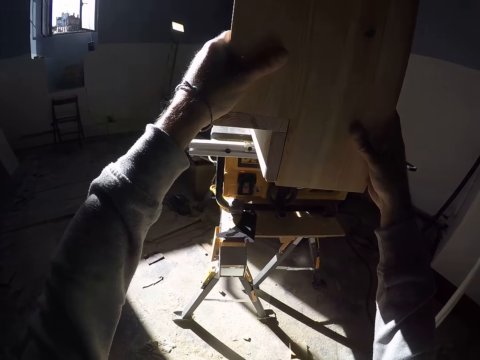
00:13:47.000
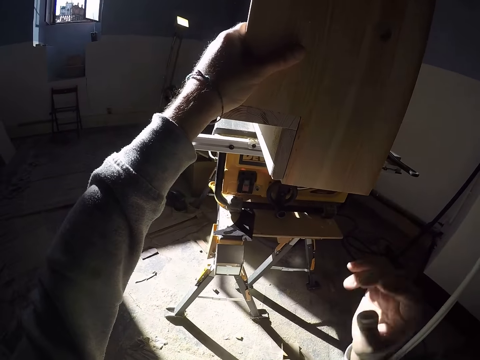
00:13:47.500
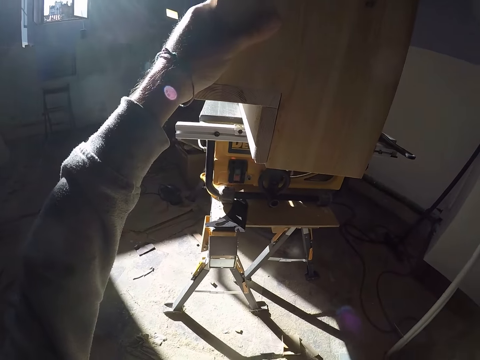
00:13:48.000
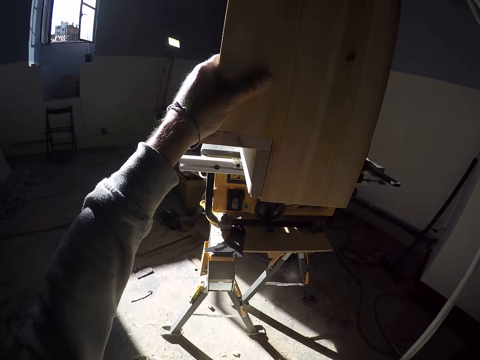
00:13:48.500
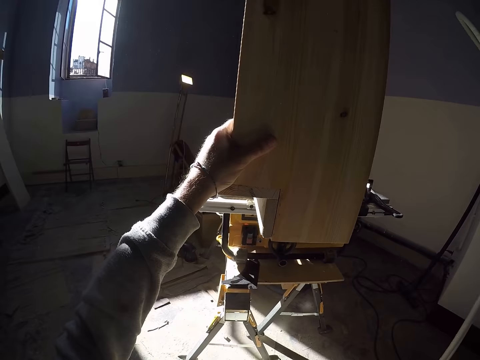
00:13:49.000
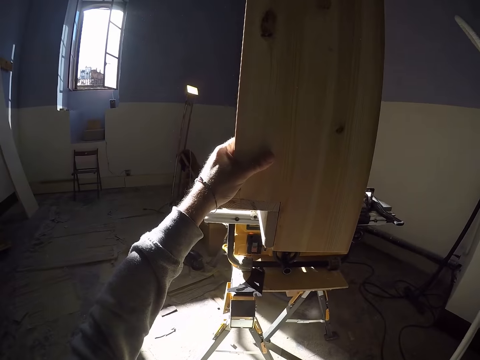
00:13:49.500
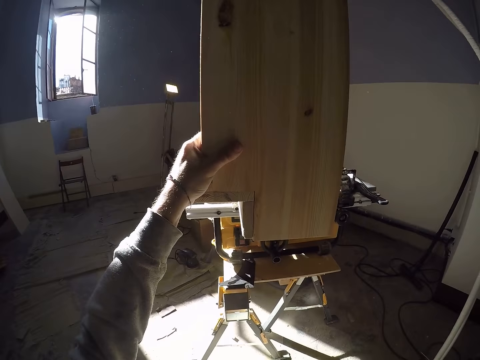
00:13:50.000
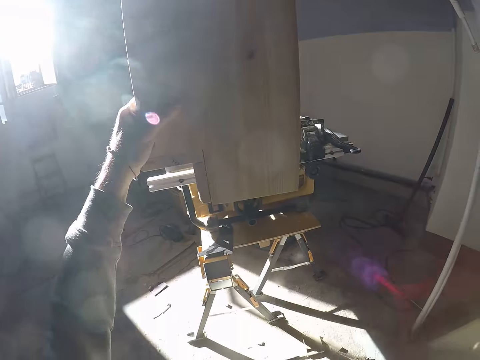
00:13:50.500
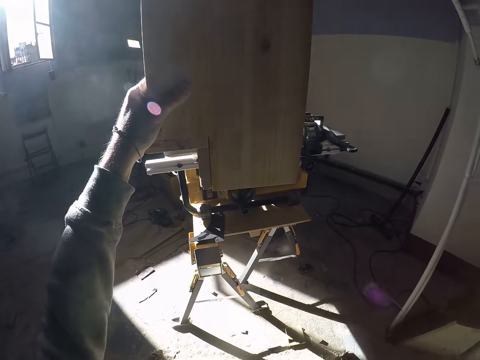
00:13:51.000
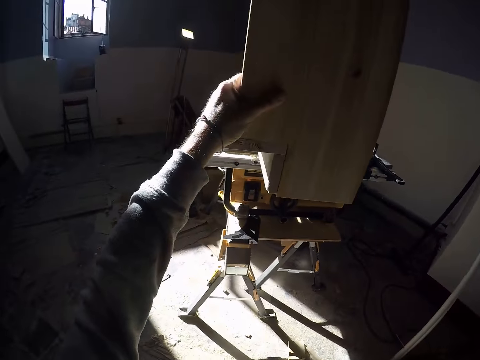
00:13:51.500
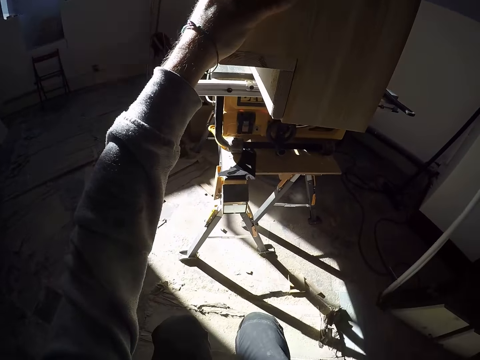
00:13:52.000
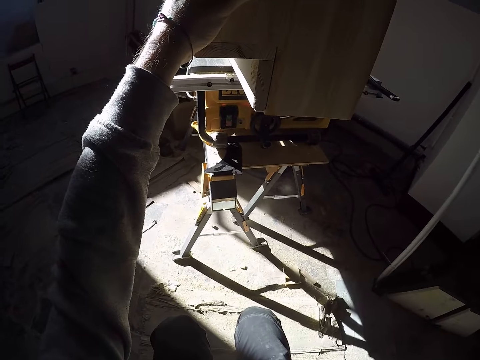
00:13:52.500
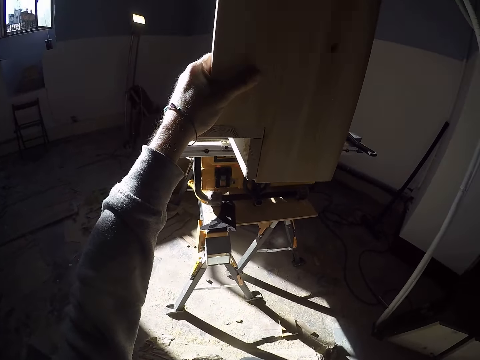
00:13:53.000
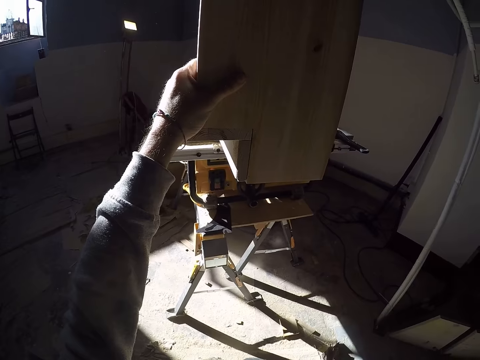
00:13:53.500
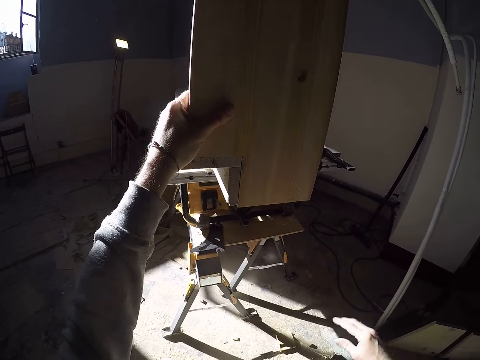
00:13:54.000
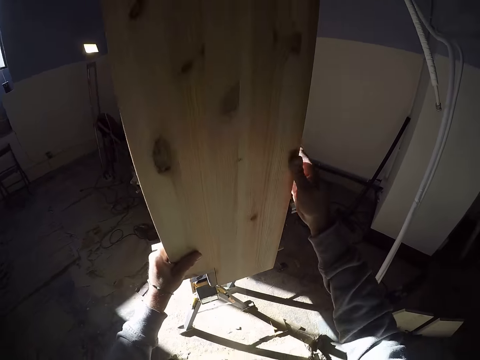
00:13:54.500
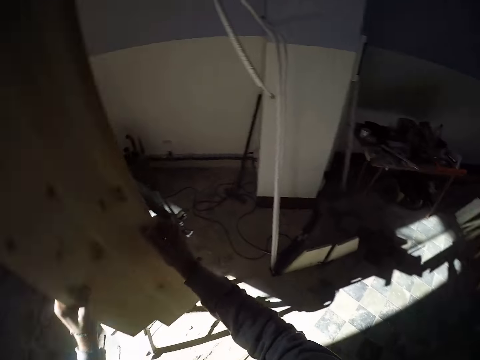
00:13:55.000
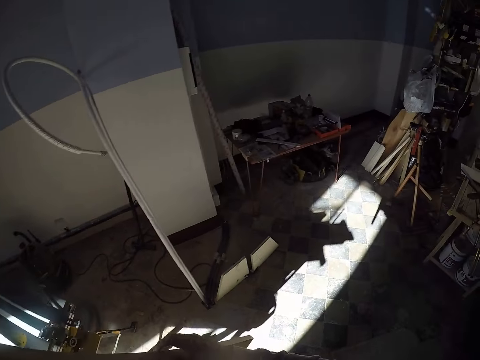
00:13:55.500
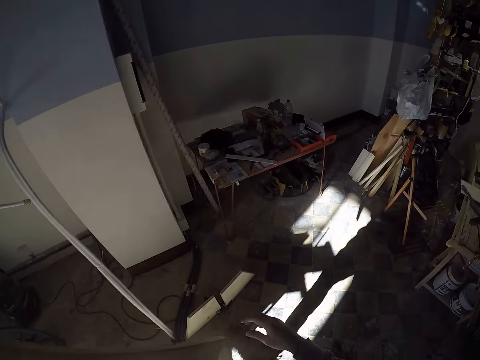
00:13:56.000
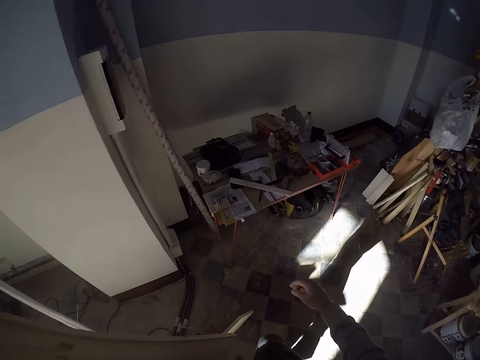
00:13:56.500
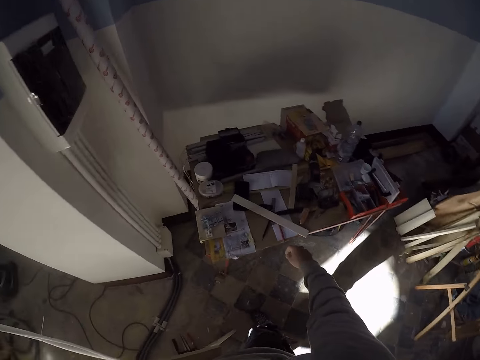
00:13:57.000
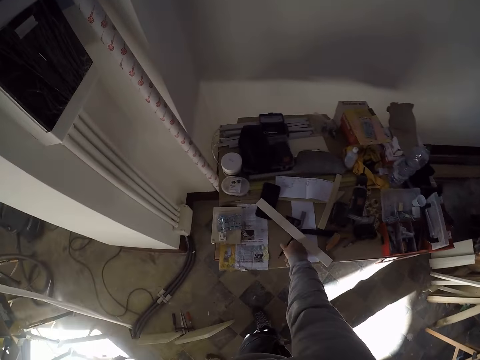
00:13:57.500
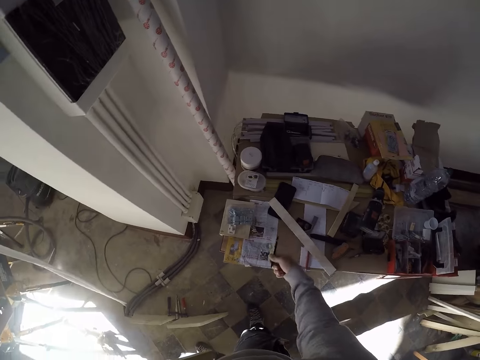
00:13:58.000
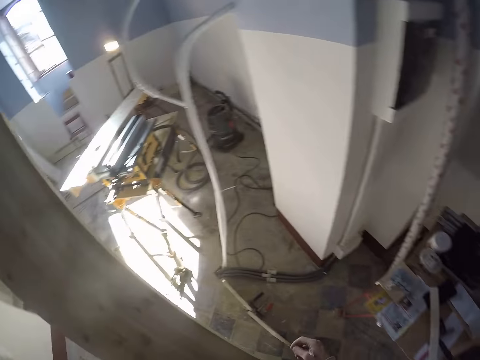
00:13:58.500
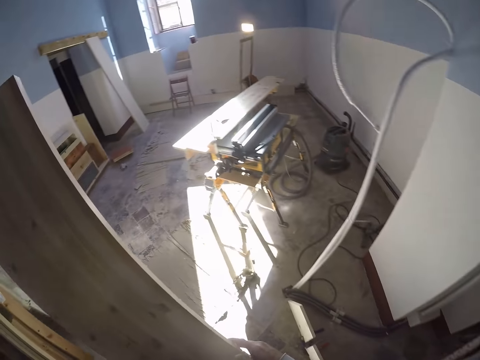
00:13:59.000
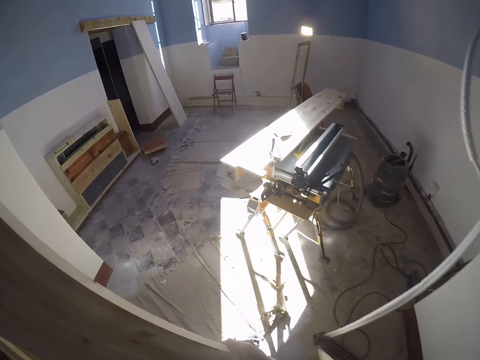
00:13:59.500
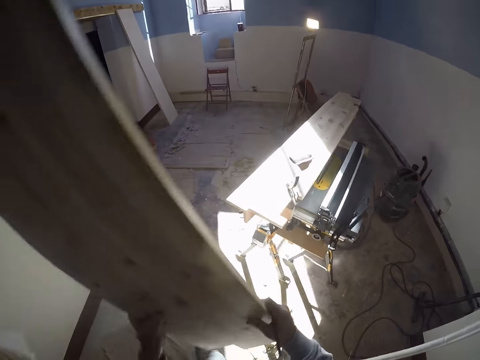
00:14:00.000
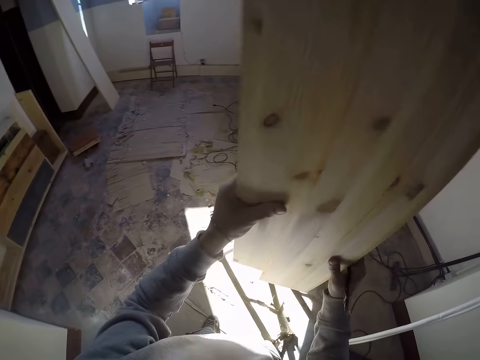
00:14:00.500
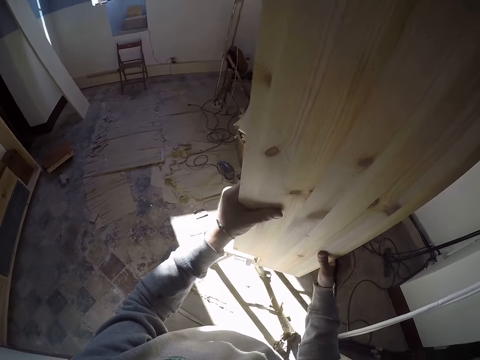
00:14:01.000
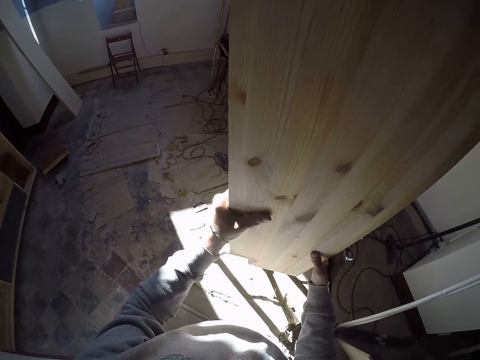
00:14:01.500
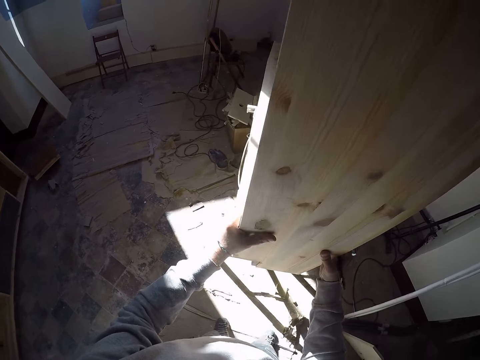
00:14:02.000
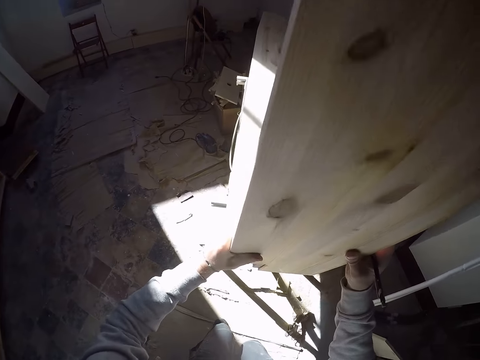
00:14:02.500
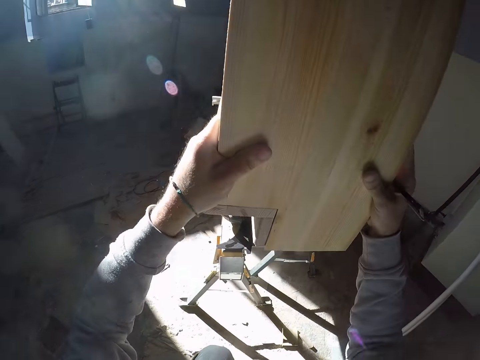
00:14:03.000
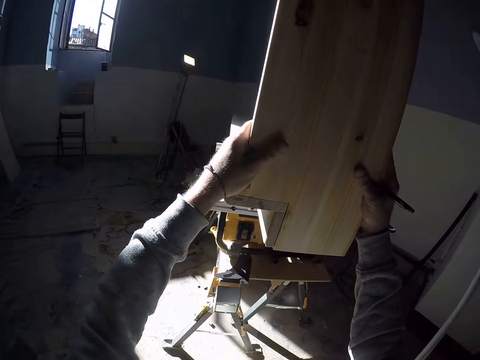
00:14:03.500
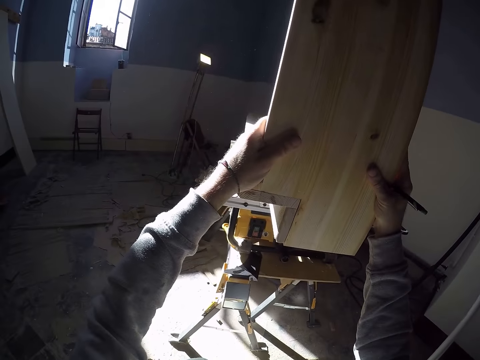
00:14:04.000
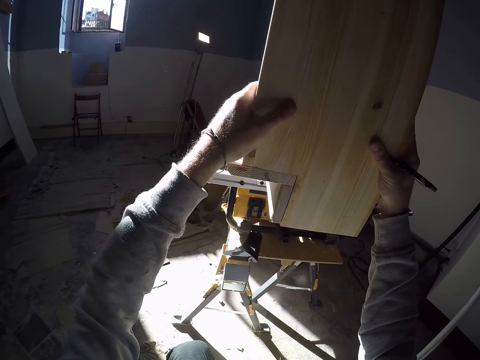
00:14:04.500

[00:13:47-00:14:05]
The camera wearer holds the piece of wood with his left hand. He lifts the wooden plank from the wood with both hands. He holds the piece of wood with both hands. He walks on the floor towards a table. He picks up a pencil from the table with his right hand. He walks towards the wooden rest. He holds the wooden plank with both hands. He holds the wooden plank against the wooden rest with both hands. He places the piece of wood on the table.

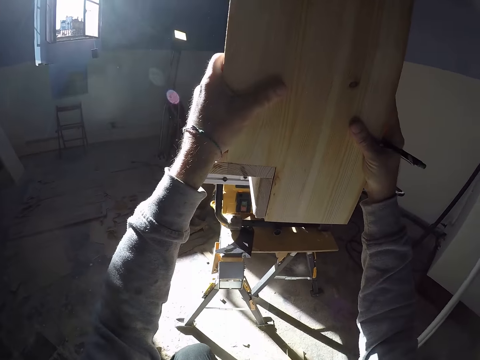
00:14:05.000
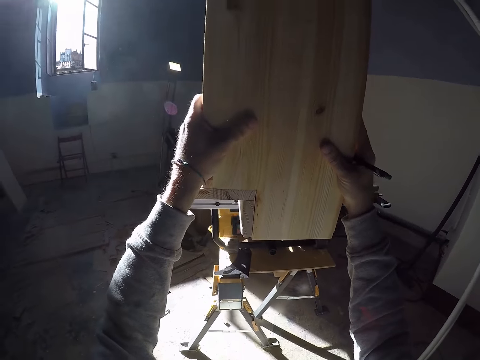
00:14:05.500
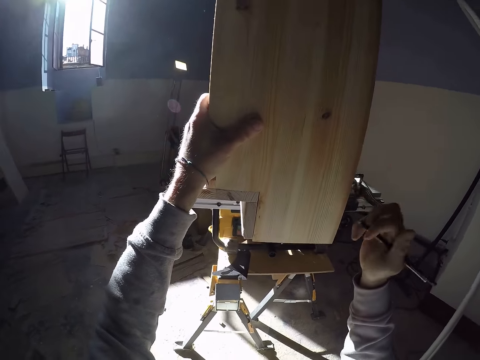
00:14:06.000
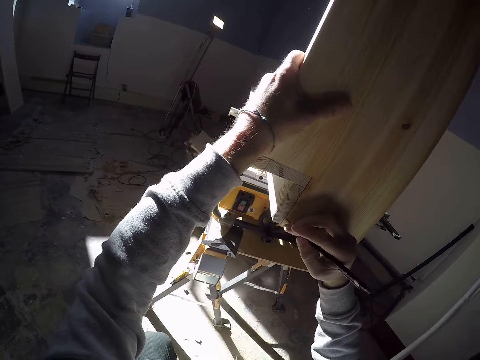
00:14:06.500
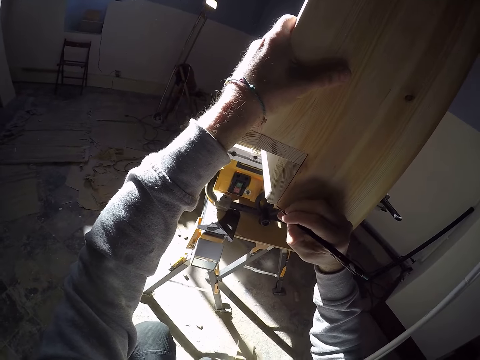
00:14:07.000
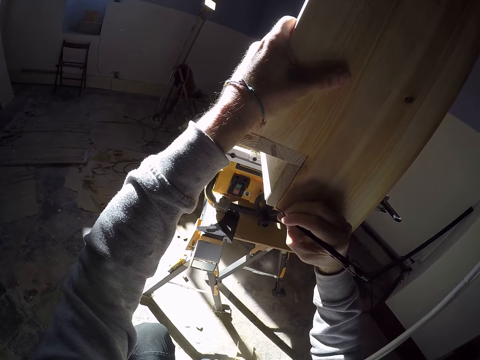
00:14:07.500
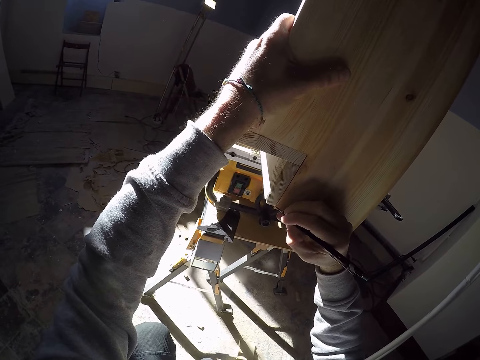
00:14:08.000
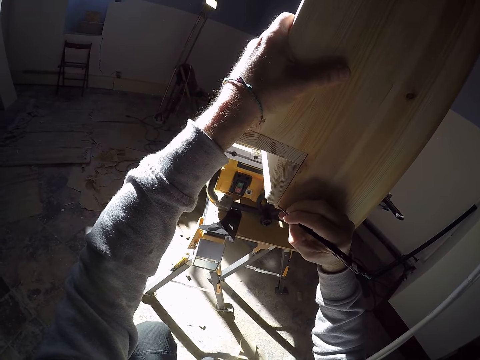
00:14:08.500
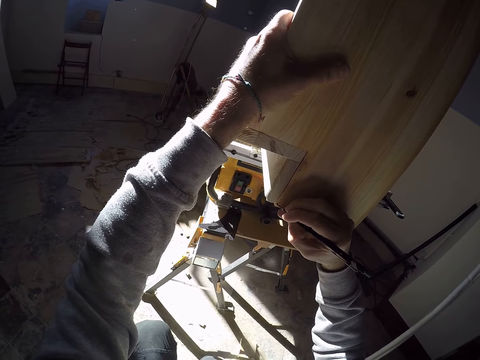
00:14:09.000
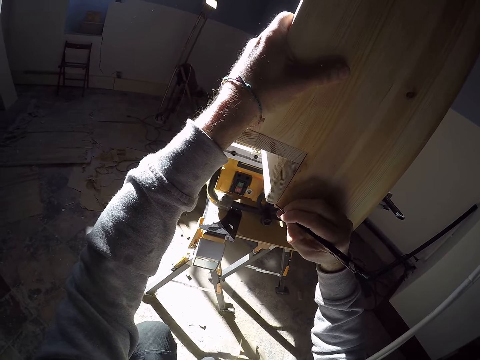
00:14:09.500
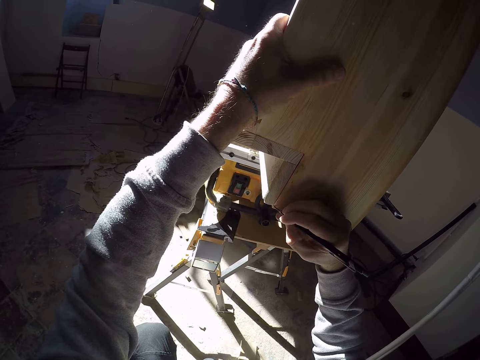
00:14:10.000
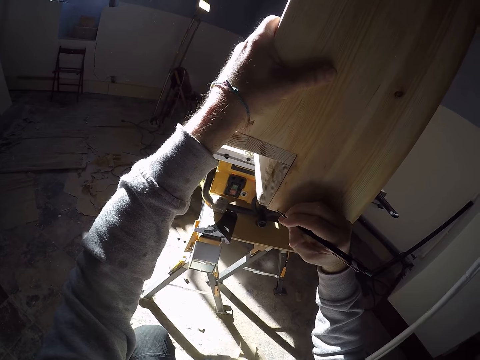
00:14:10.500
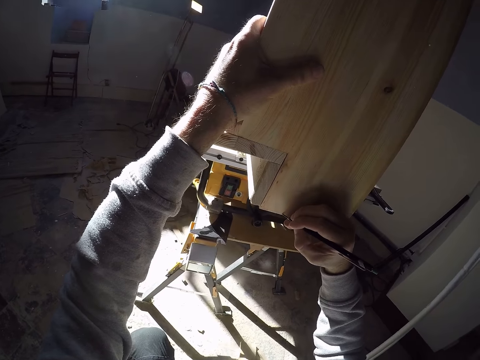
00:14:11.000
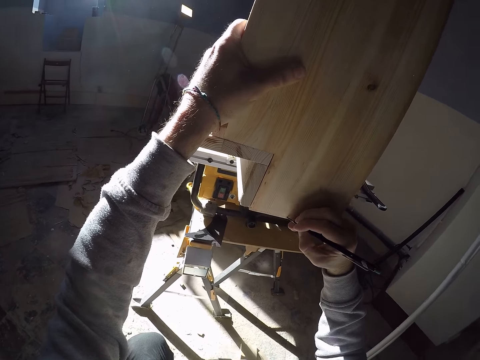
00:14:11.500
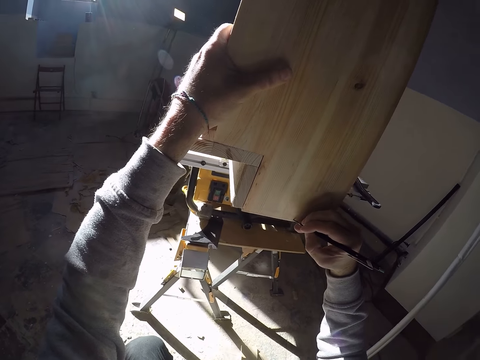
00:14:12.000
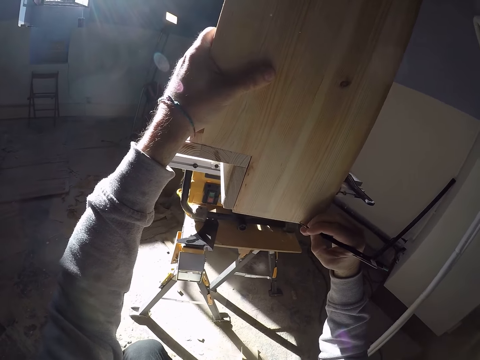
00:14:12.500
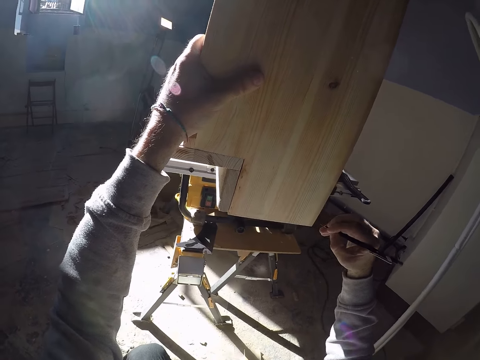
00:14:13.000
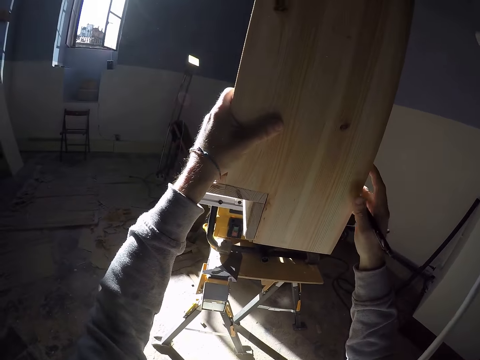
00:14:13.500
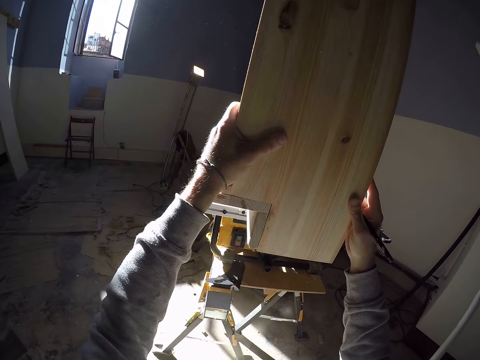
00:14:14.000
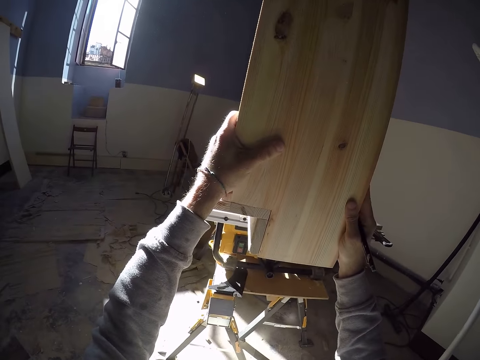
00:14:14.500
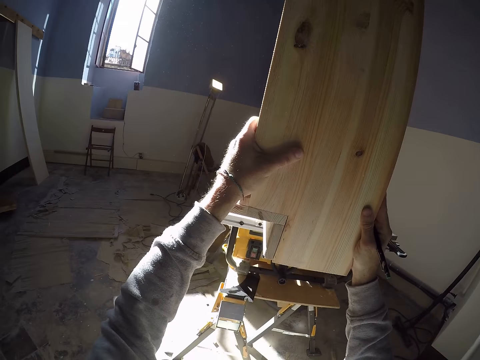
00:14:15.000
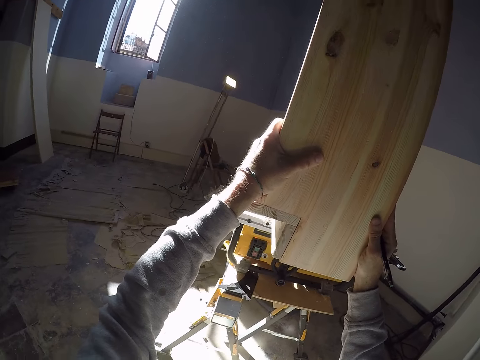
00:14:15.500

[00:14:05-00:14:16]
The camera wearer marks the wooden rest with the pencil with his right hand. He holds the wooden plank against the wooden rest with both hands.
